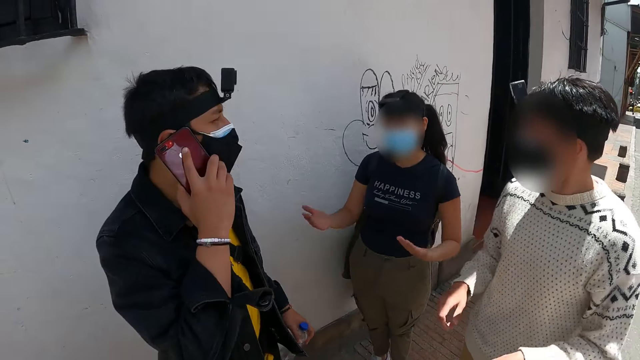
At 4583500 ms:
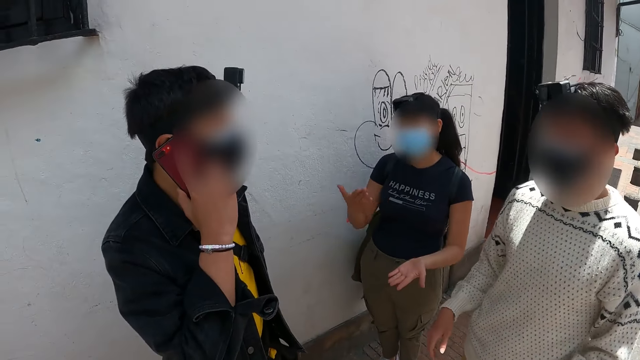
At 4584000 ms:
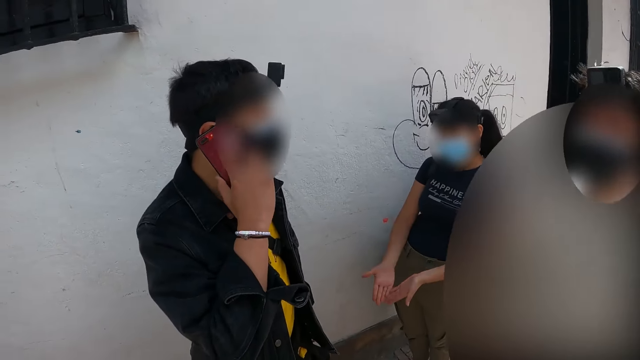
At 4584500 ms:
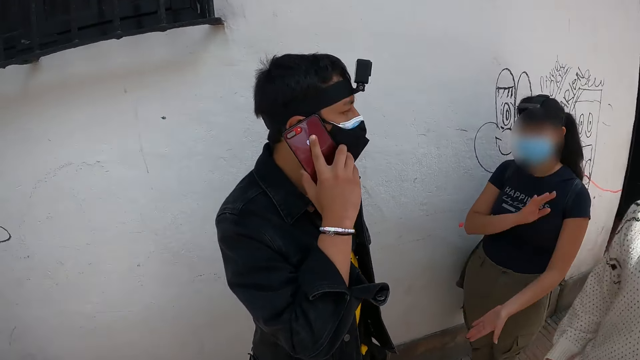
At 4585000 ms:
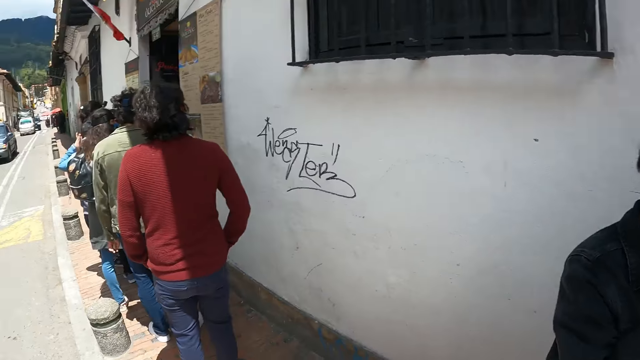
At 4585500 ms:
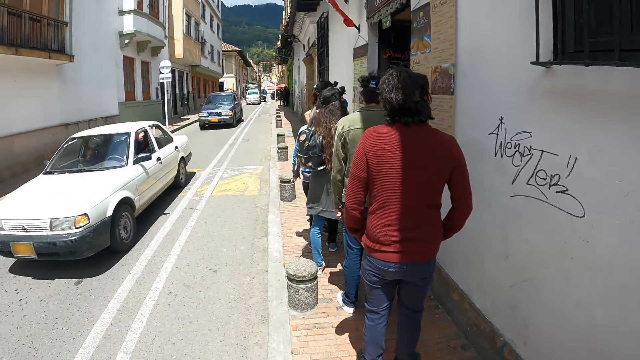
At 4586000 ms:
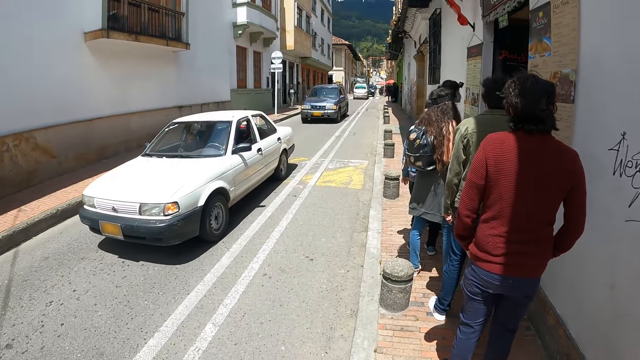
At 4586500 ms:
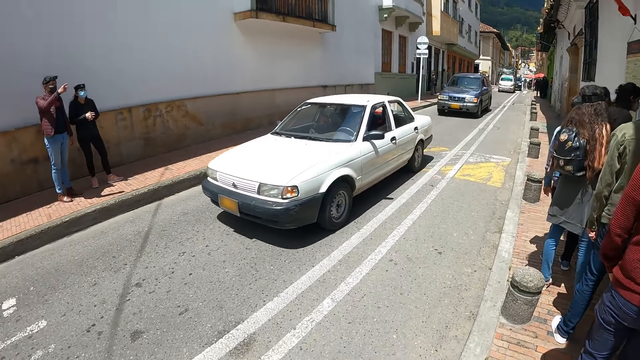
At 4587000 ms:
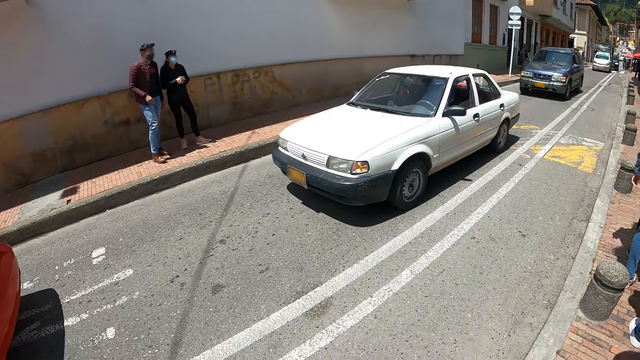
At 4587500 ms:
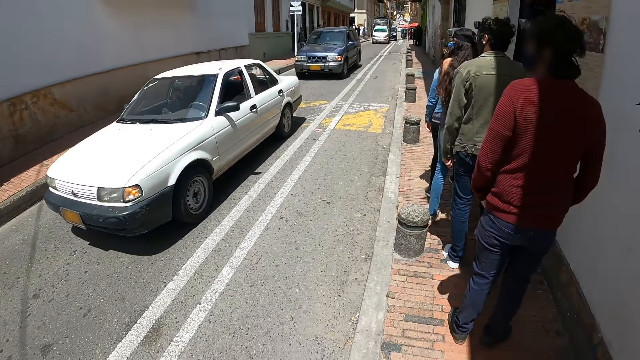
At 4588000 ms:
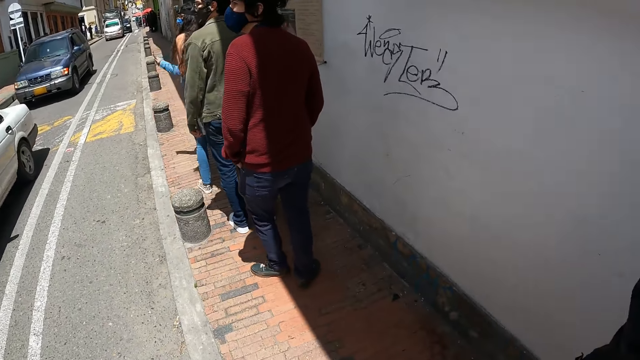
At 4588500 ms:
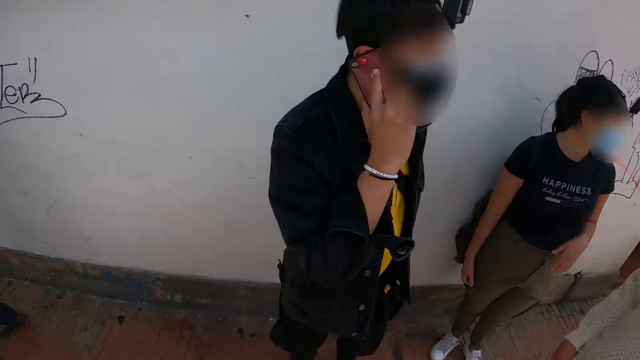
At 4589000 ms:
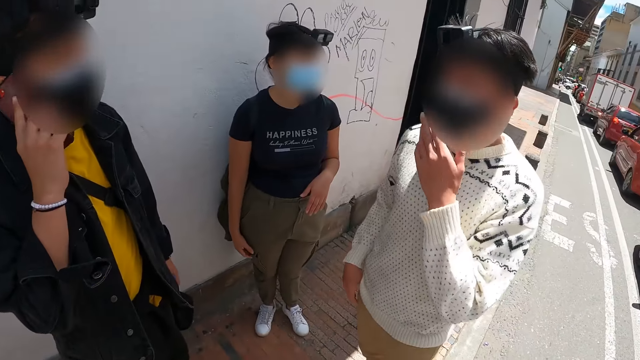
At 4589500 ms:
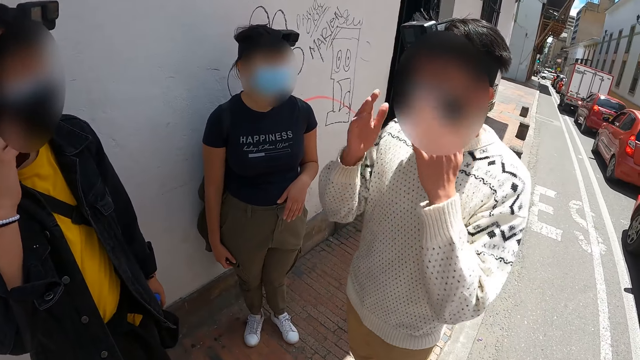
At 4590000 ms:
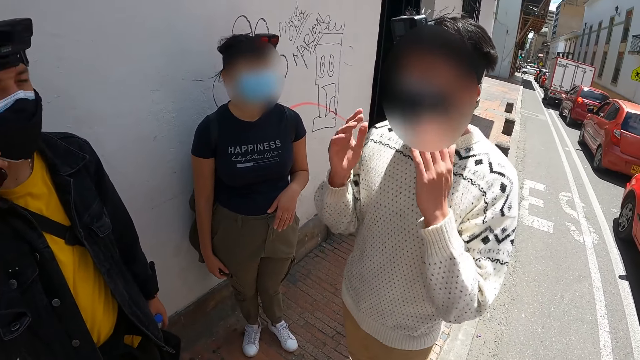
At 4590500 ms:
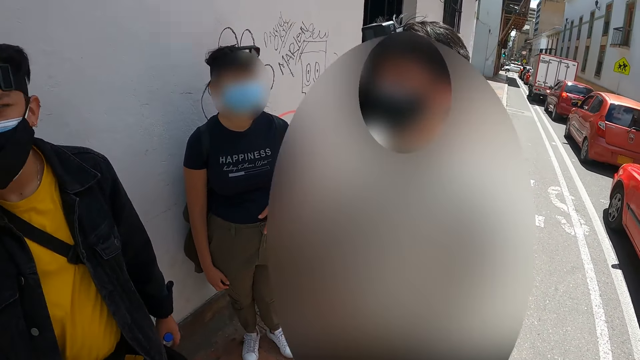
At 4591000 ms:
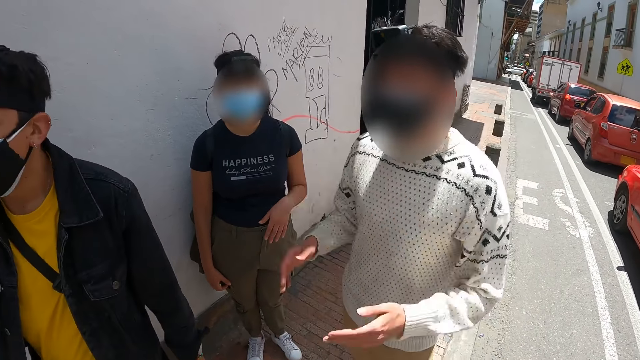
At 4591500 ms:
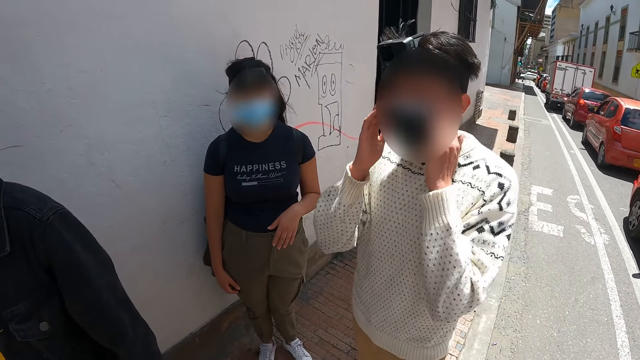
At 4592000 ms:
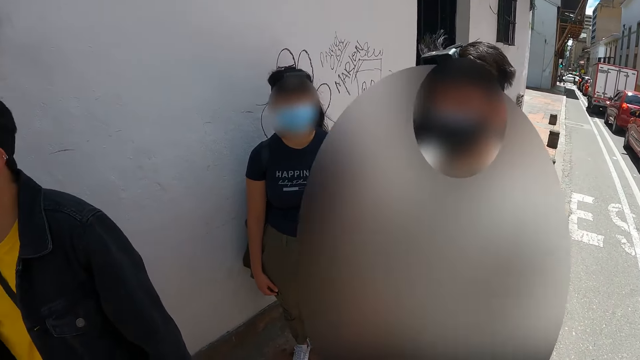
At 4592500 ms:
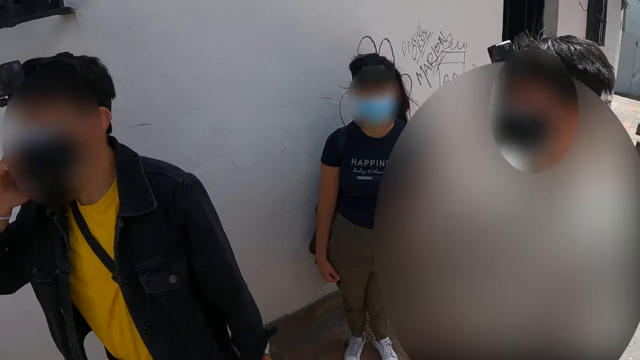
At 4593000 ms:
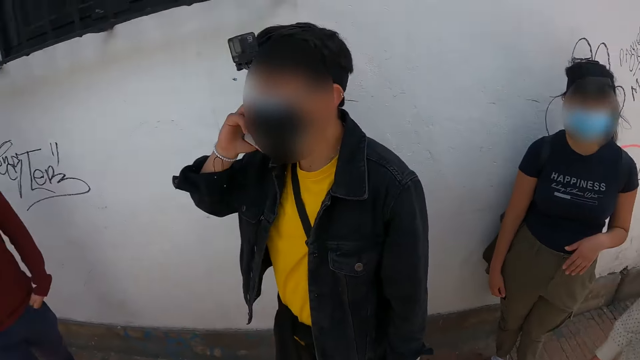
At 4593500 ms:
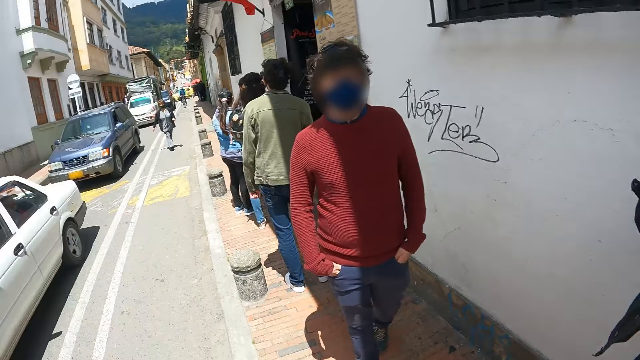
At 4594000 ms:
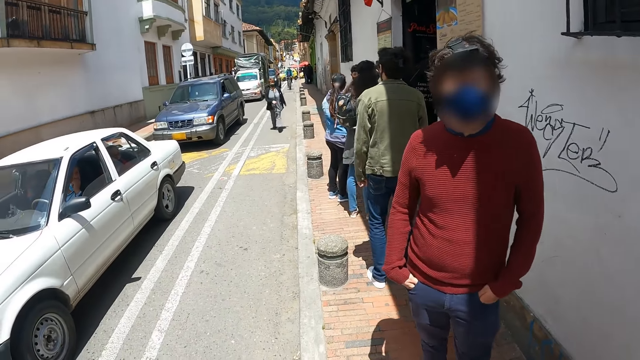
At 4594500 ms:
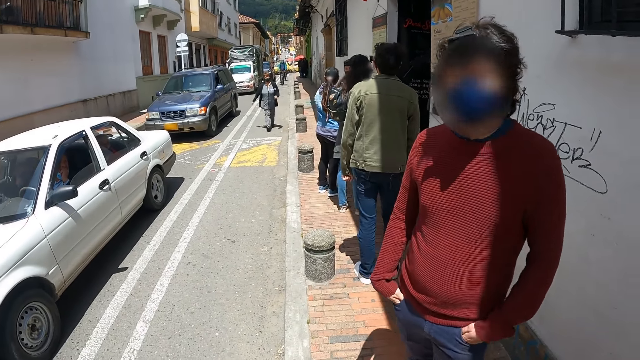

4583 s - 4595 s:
The camera wearer looks around the road.

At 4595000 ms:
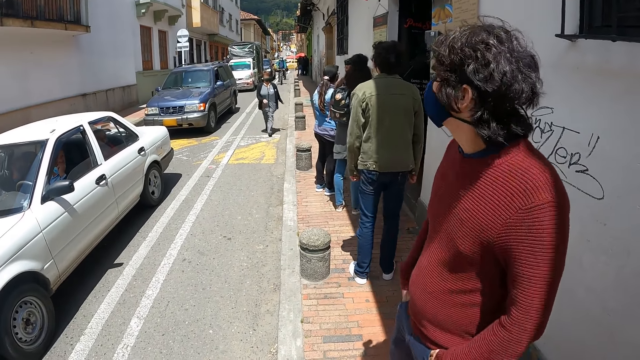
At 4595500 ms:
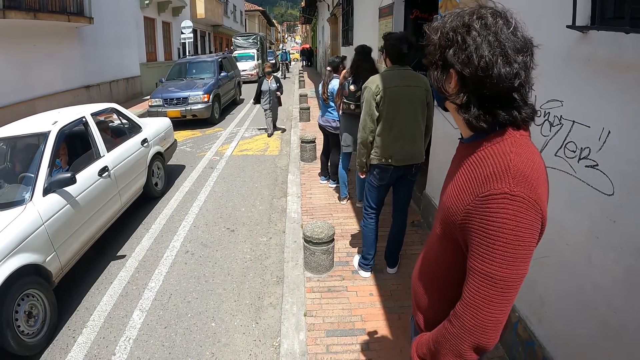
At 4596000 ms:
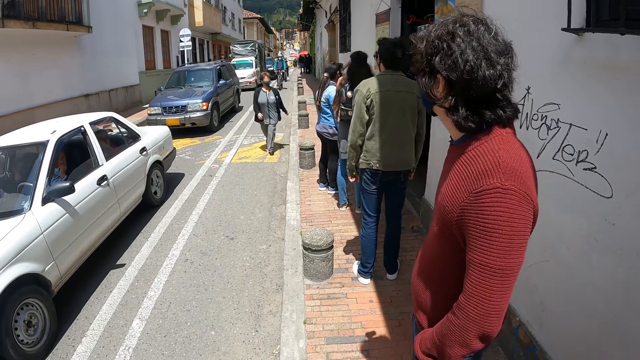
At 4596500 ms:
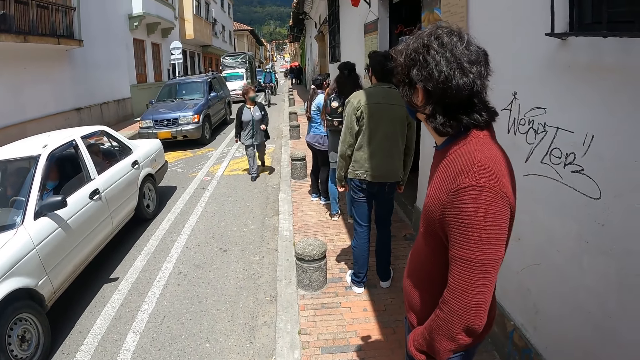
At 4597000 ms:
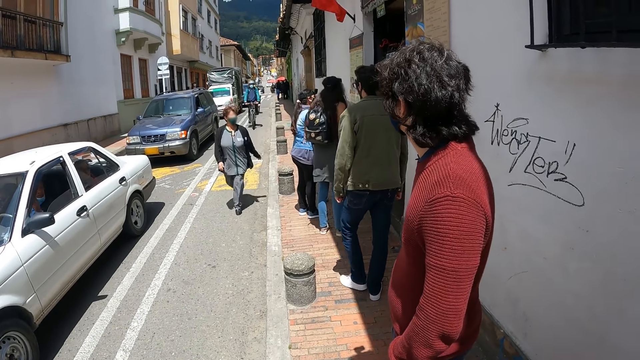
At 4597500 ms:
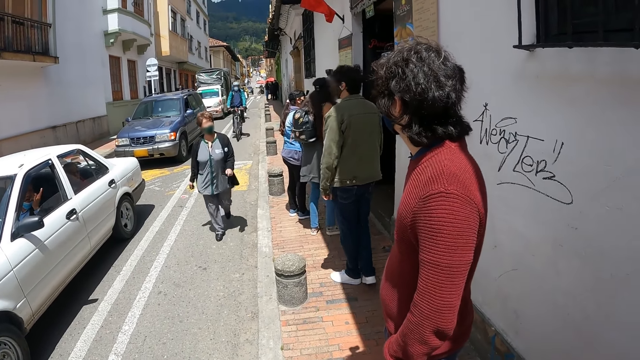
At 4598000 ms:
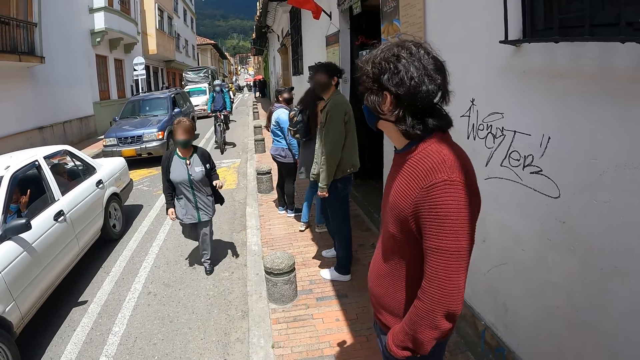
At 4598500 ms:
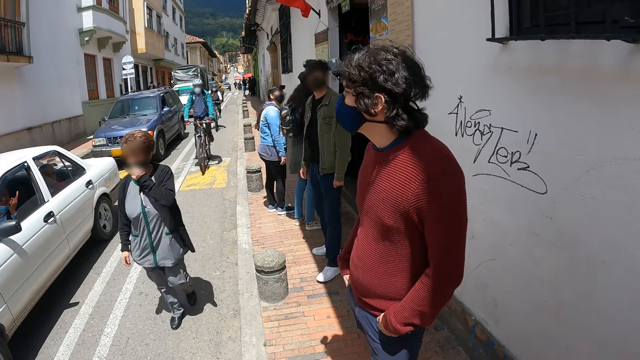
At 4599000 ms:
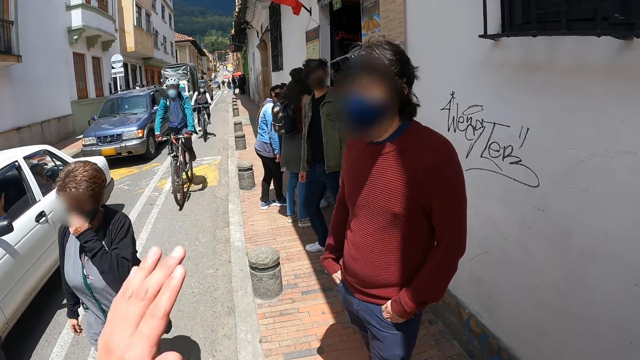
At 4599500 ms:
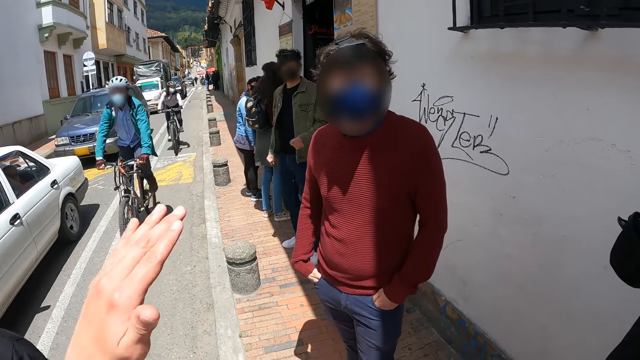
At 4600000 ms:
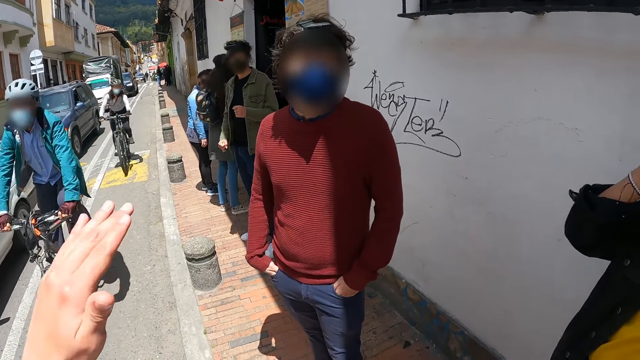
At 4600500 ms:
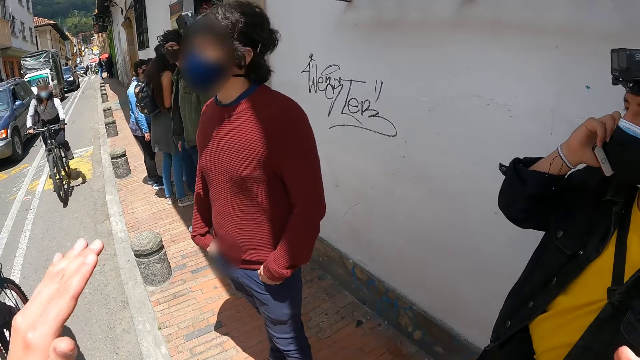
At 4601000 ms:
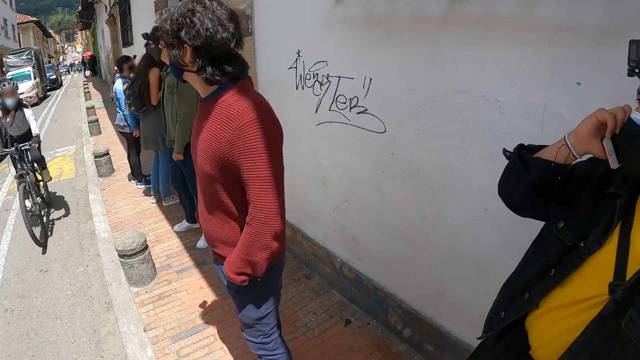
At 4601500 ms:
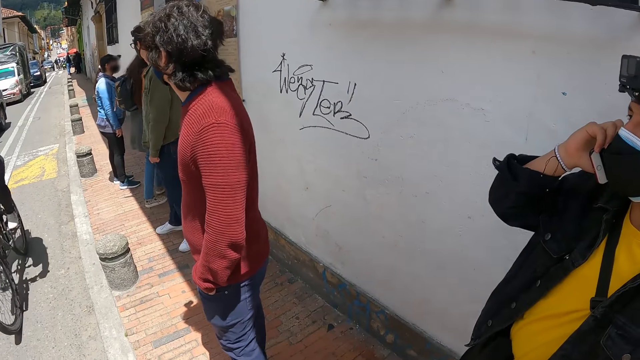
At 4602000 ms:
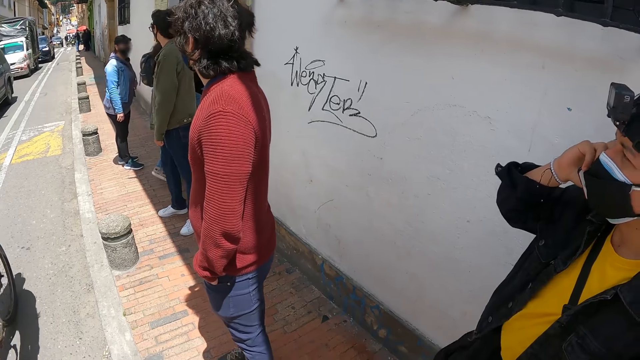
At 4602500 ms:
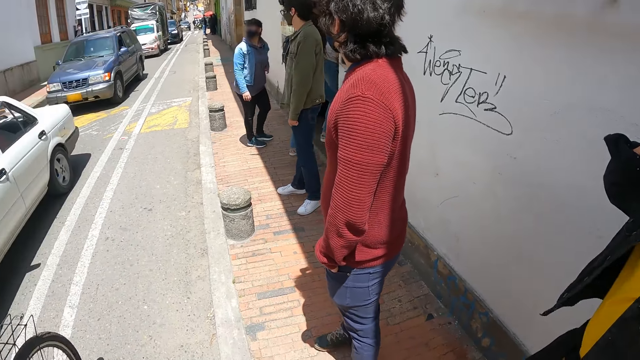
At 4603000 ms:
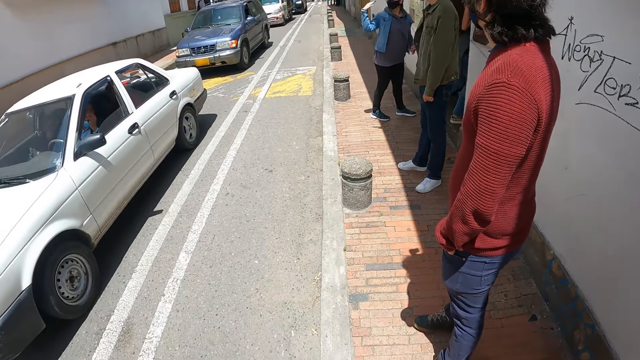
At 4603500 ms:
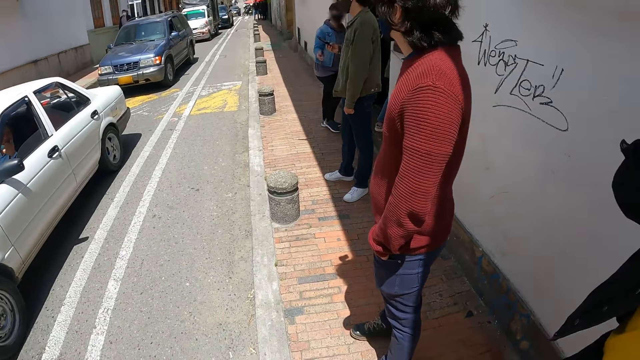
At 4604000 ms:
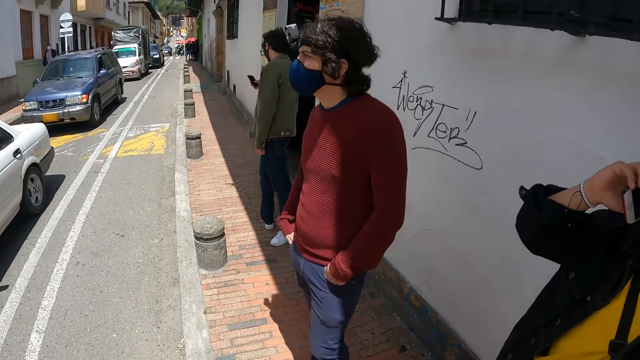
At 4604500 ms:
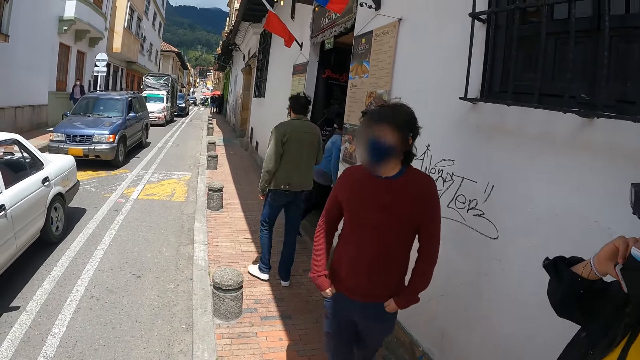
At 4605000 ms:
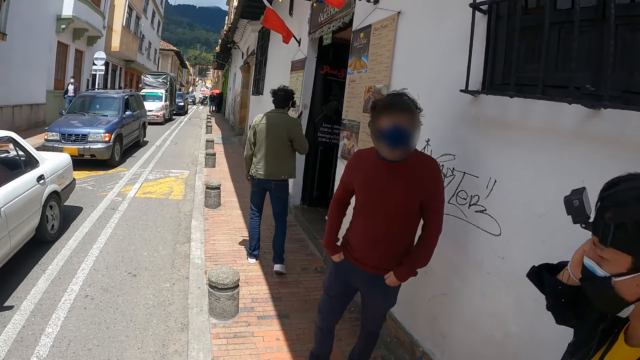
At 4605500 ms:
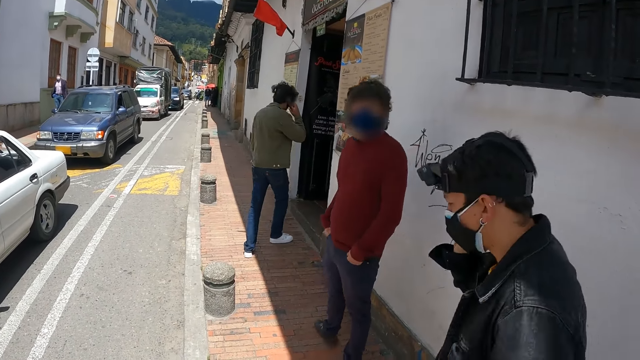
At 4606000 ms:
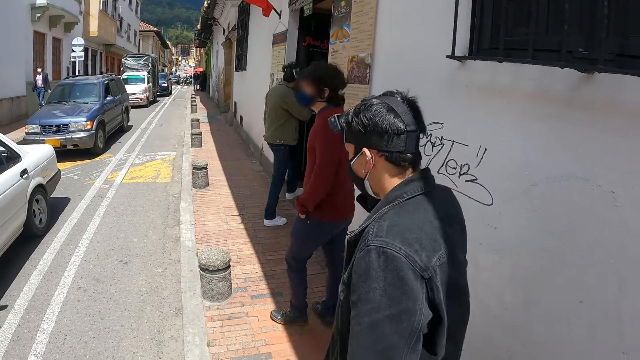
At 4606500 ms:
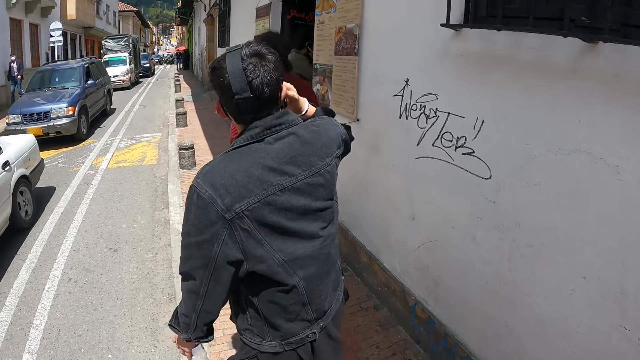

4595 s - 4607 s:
A man talks with his phone.
